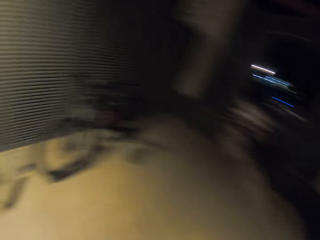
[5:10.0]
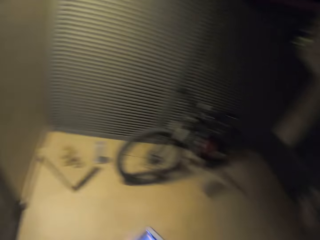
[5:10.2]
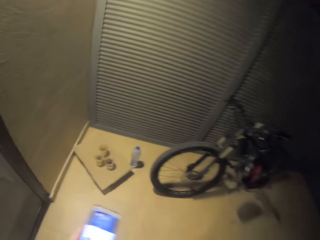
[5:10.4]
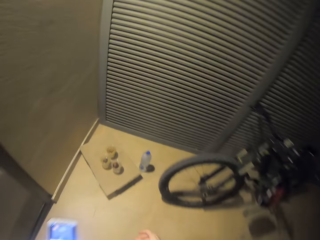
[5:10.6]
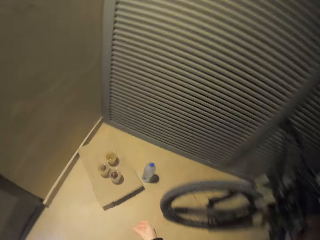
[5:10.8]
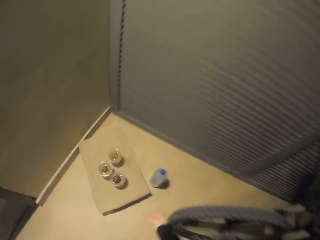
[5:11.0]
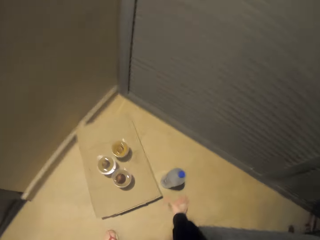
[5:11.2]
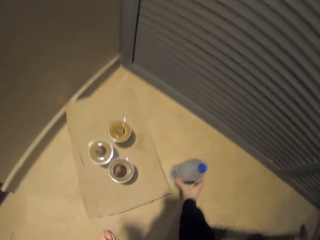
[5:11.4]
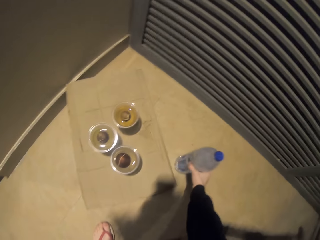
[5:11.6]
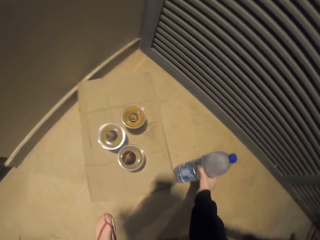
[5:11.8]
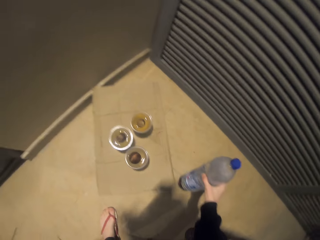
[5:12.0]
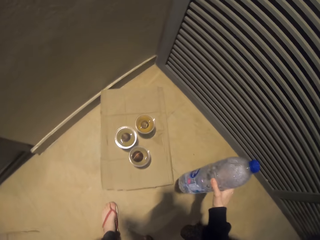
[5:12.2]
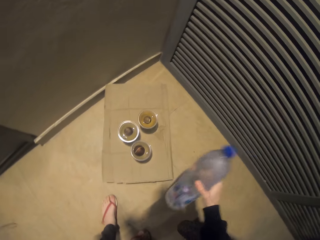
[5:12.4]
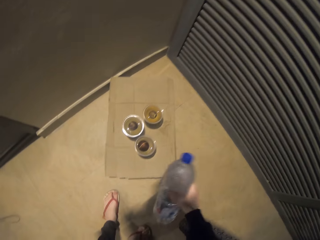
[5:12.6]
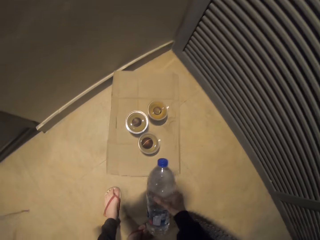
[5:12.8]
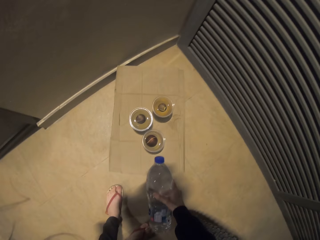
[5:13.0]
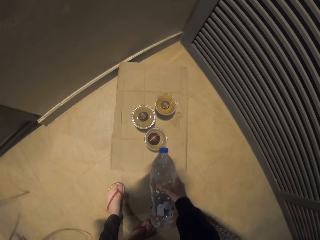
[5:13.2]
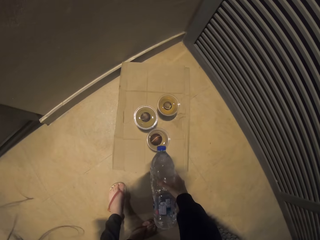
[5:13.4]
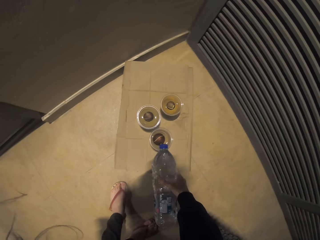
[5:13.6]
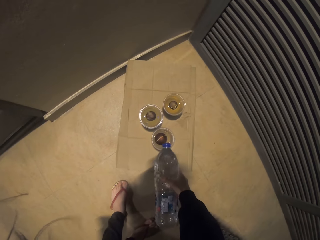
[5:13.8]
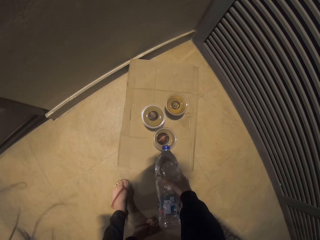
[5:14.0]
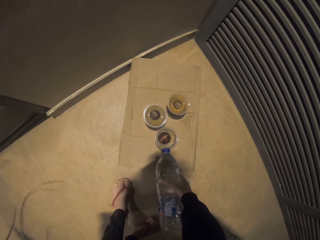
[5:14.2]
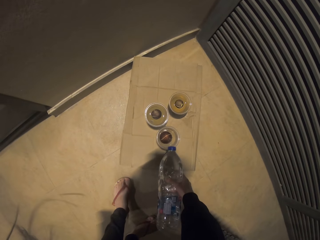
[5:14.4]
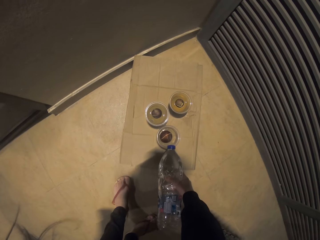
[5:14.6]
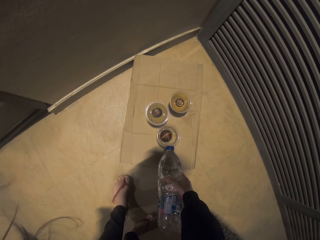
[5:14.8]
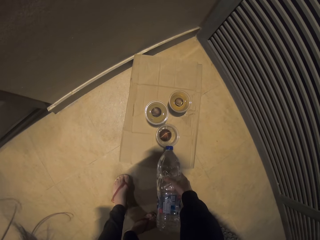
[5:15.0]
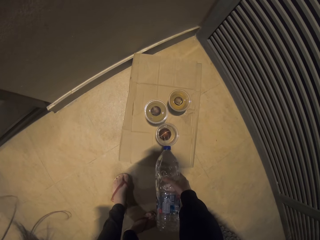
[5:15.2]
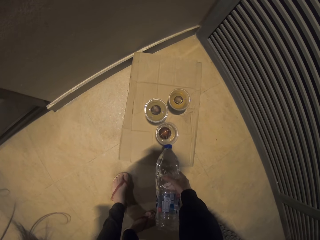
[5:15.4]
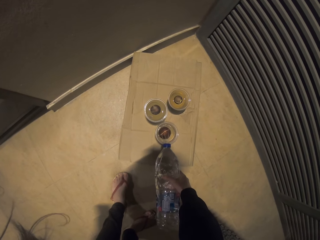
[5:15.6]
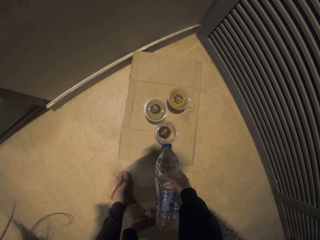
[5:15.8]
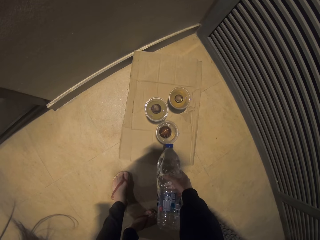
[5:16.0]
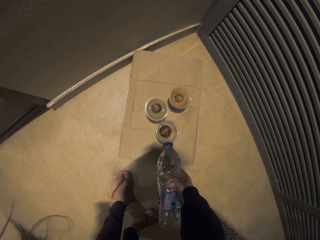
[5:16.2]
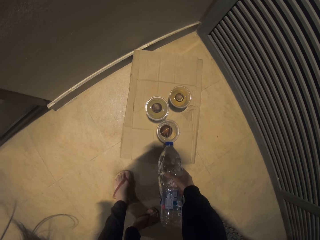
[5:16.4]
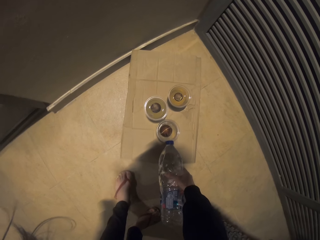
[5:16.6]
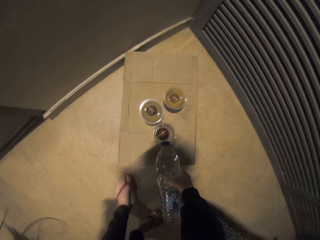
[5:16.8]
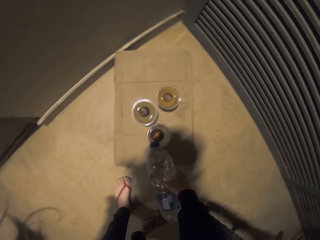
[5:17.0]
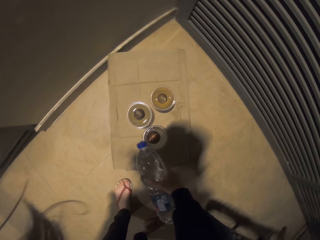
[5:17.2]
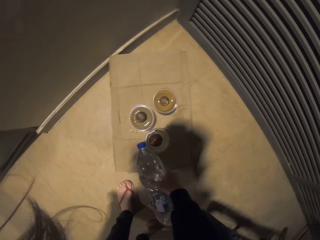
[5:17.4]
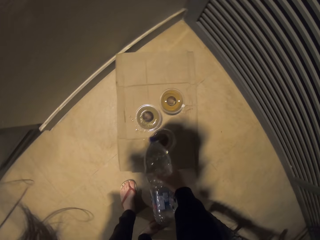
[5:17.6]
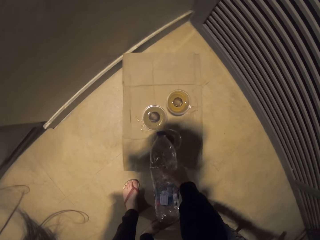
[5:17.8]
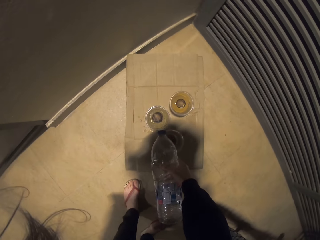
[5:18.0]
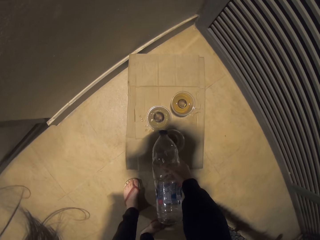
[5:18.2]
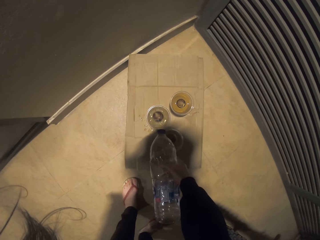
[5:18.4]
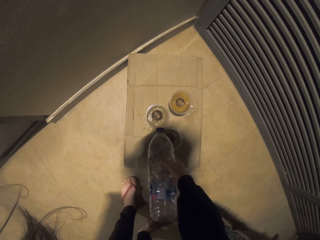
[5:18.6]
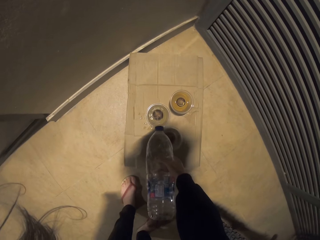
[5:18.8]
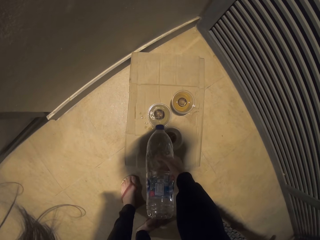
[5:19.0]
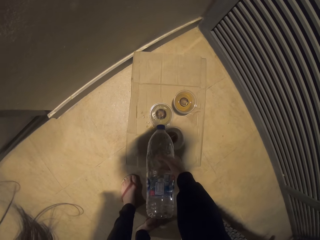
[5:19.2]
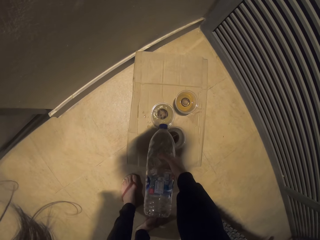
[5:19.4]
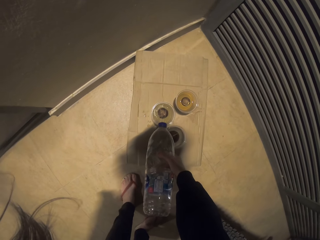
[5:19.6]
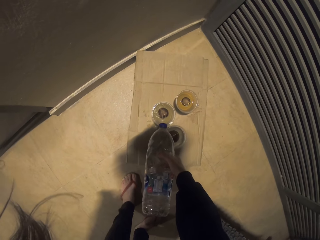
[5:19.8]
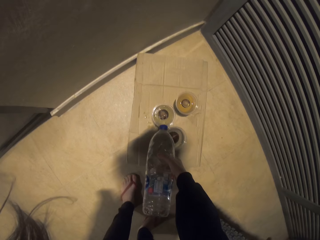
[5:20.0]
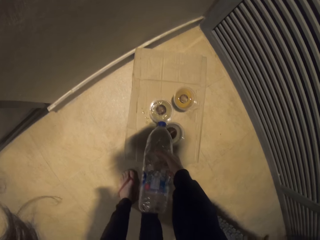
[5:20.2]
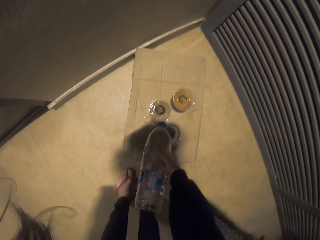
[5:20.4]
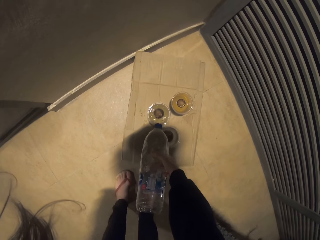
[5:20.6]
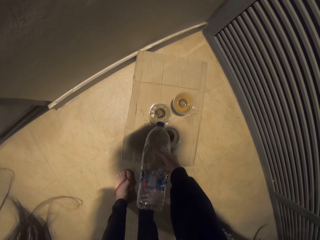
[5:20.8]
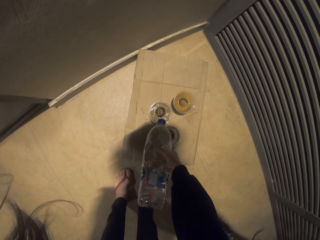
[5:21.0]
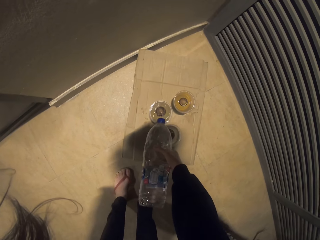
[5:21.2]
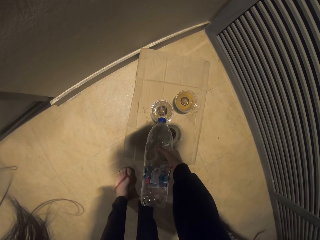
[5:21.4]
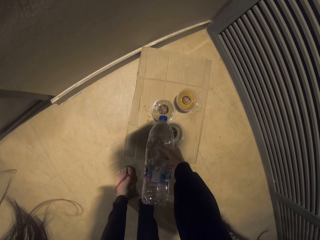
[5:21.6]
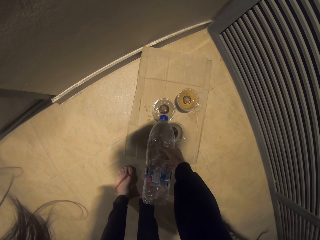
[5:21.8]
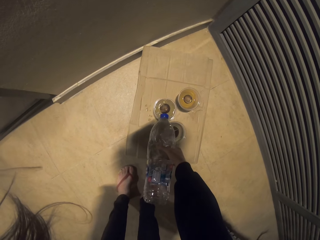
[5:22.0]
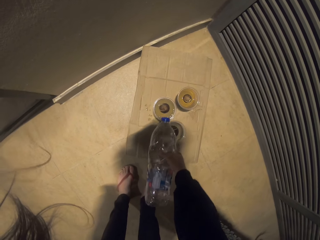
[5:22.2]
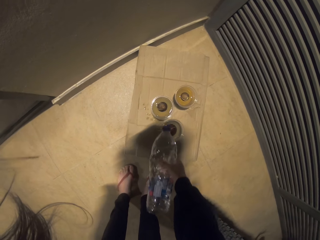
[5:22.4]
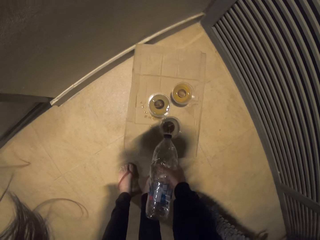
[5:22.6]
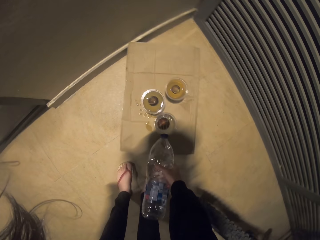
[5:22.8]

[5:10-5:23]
The camera wearer walks towards the bicycle. They pick up a plastic bottle of water from the floor. They pour water in a plastic cup or tin. They pour water in another plastic cup.

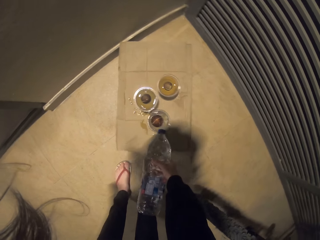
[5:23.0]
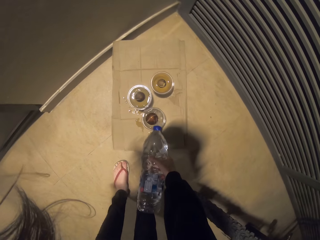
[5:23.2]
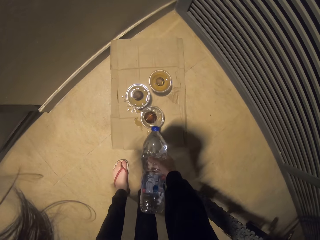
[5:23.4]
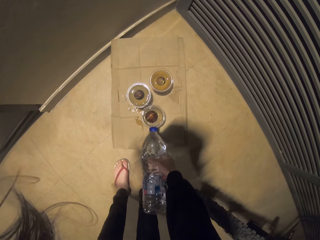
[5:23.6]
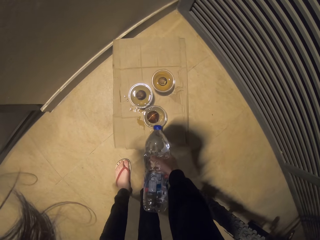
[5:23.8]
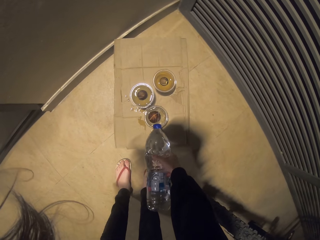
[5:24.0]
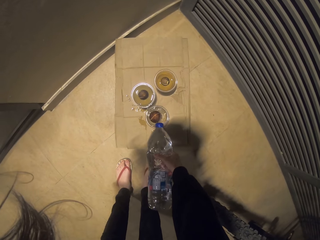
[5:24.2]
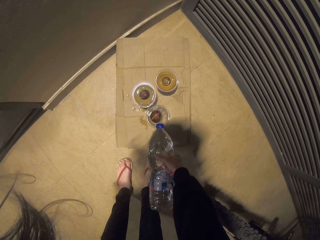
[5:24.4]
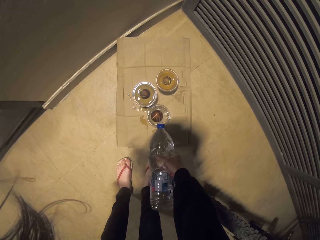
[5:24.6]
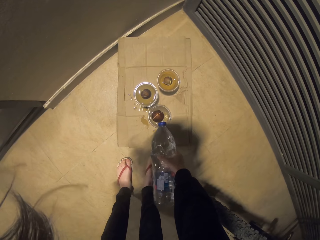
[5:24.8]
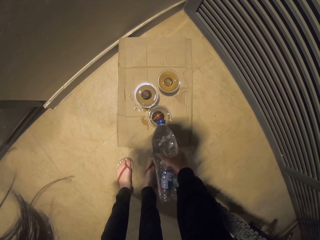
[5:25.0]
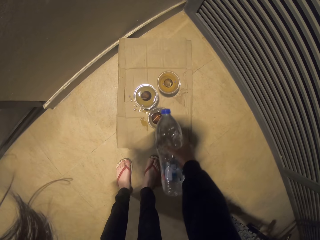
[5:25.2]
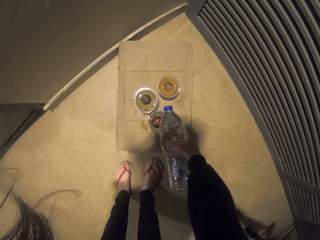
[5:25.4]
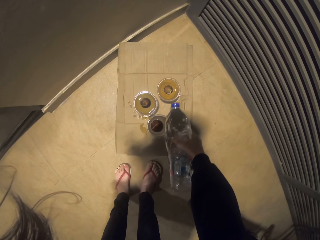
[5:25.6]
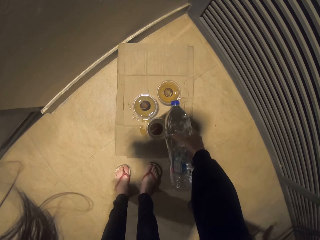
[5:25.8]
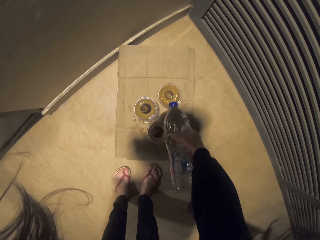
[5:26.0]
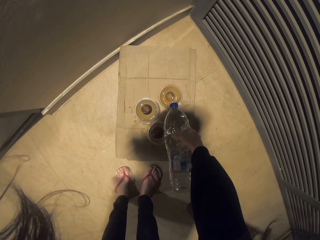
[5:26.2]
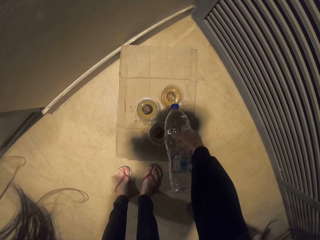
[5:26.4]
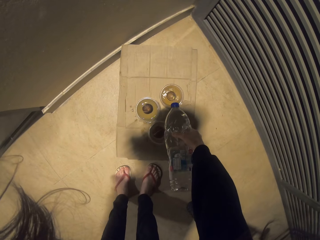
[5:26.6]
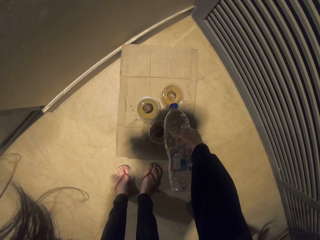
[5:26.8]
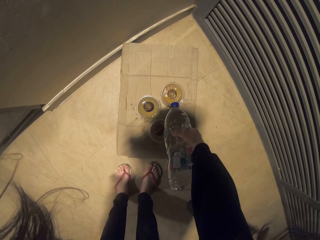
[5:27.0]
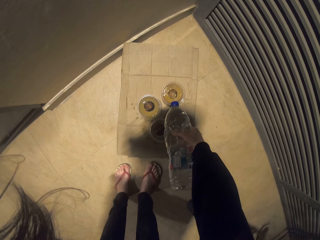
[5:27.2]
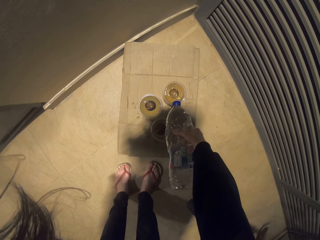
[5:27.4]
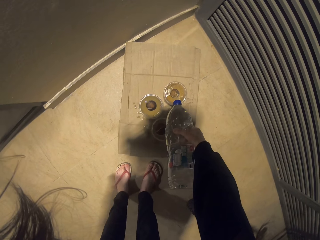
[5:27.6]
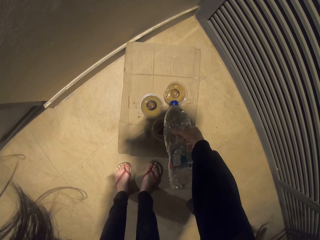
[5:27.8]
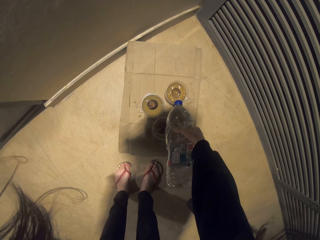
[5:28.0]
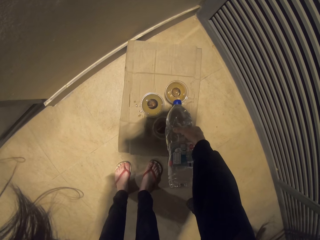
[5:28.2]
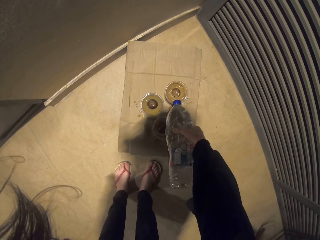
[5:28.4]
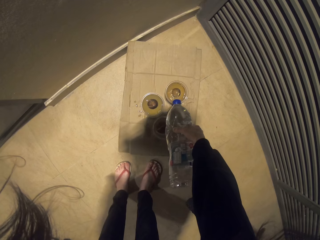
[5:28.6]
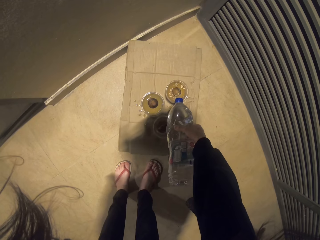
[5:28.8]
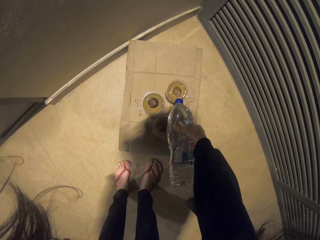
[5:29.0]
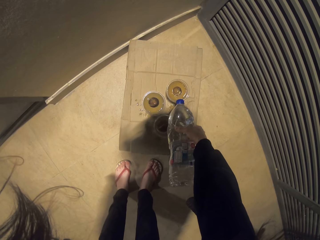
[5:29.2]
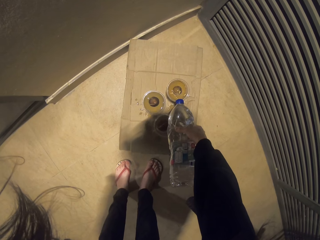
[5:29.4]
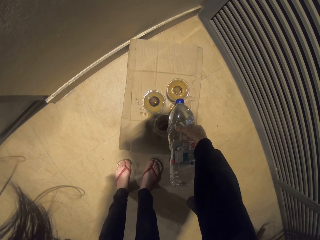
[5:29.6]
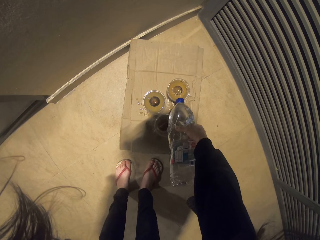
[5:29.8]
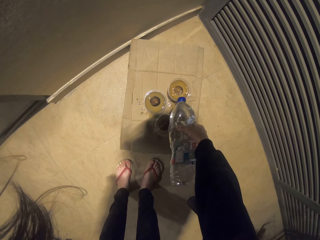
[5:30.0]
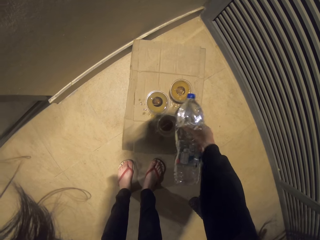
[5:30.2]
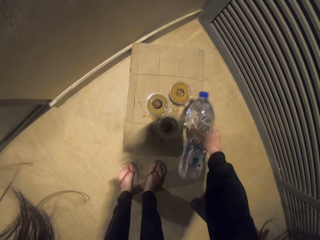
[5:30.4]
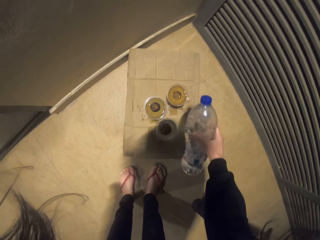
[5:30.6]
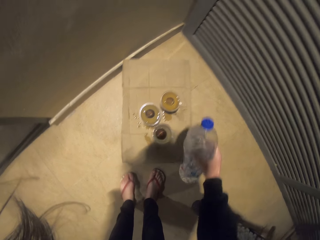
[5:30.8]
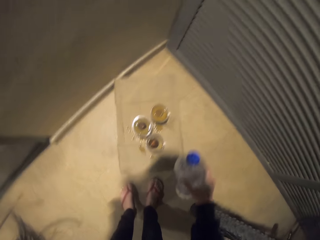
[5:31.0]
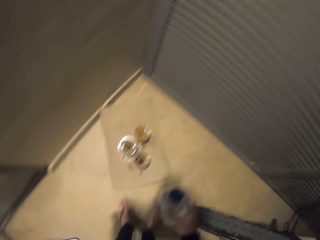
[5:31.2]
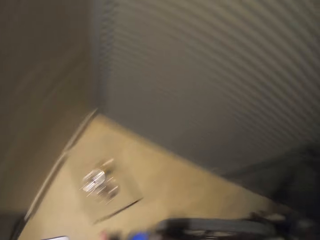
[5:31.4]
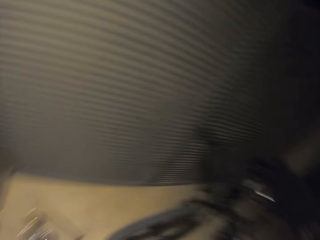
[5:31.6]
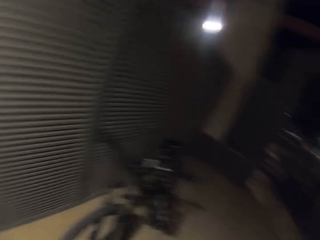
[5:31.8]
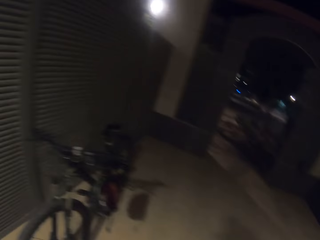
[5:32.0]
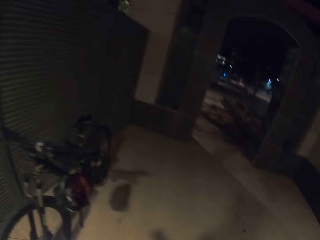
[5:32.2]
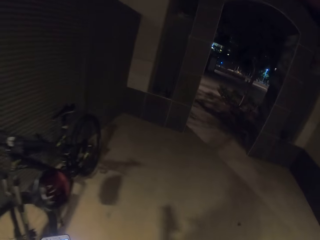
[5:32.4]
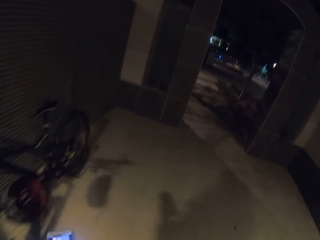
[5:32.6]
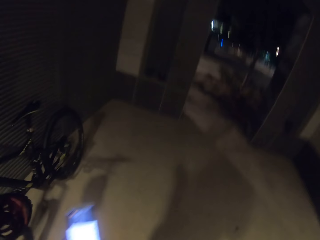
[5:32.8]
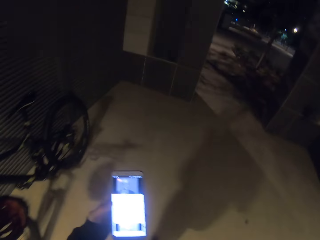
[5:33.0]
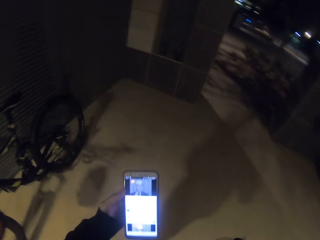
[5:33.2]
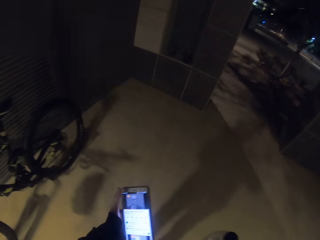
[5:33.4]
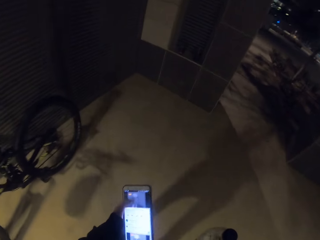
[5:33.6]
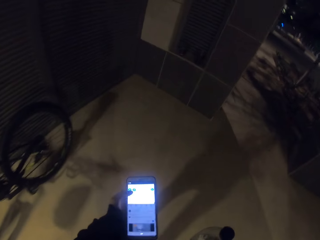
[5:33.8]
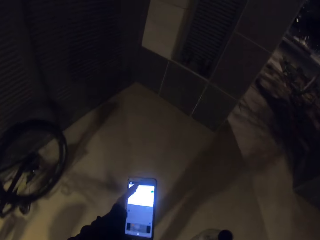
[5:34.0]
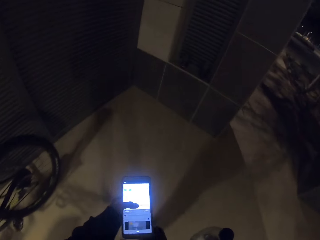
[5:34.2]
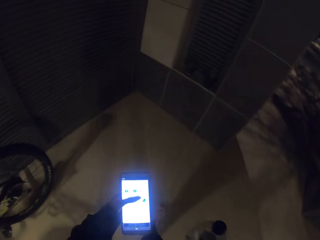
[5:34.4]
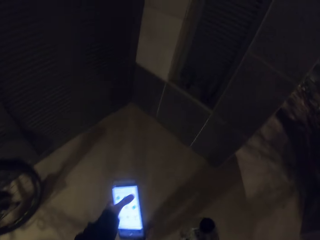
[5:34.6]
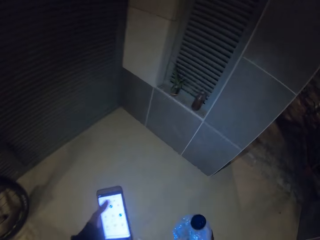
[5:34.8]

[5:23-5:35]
The camera wearer pours water in another plastic cup. They stop pouring water in the plastic cups. They walk towards the door. They operate the phone on the compound.
